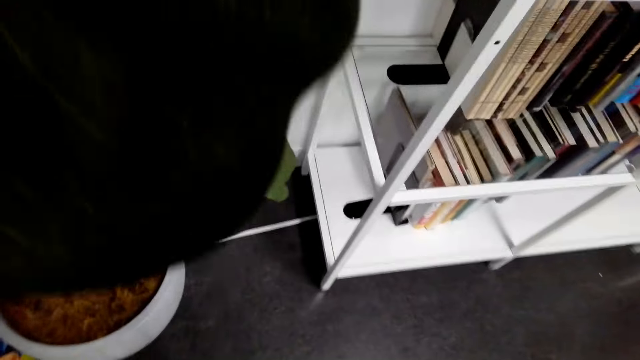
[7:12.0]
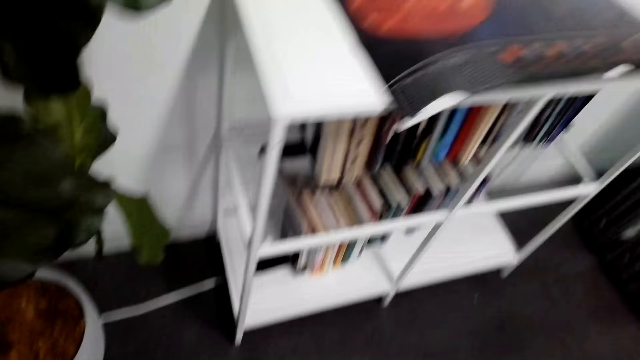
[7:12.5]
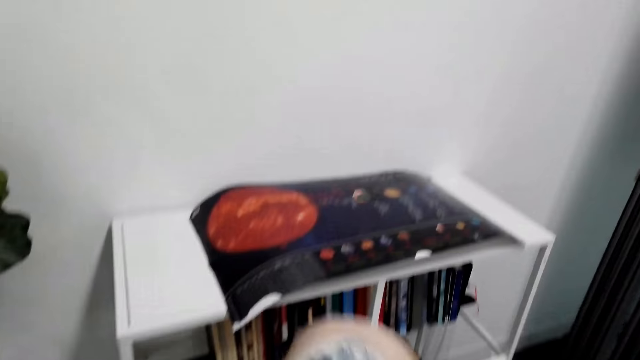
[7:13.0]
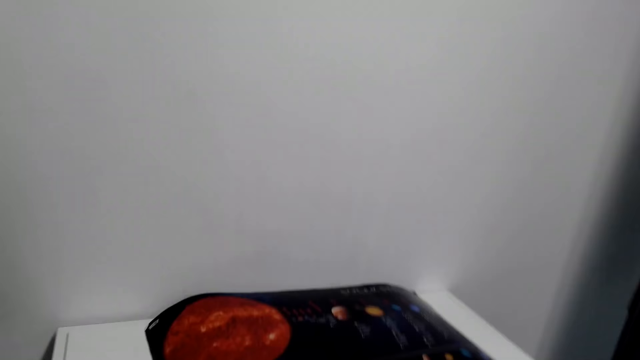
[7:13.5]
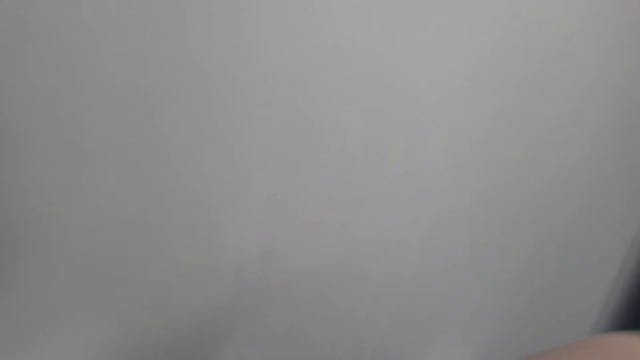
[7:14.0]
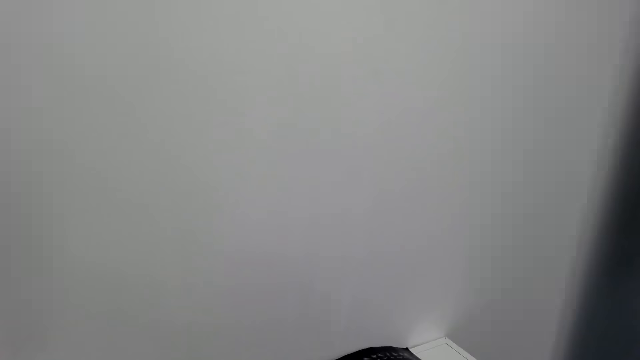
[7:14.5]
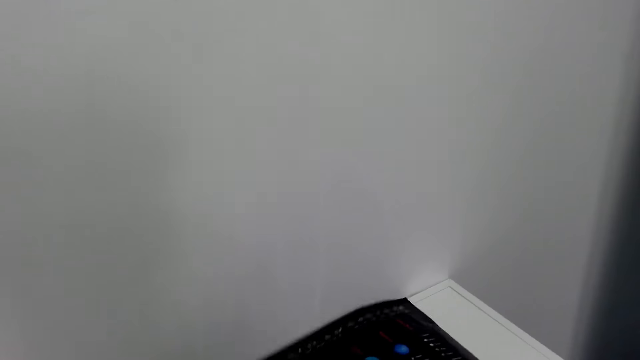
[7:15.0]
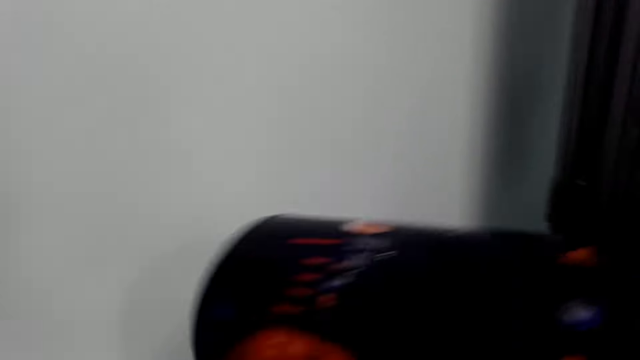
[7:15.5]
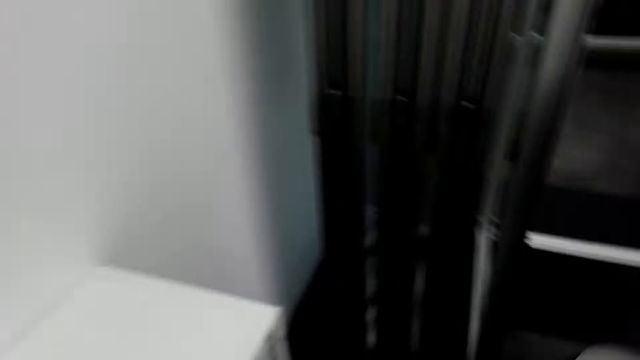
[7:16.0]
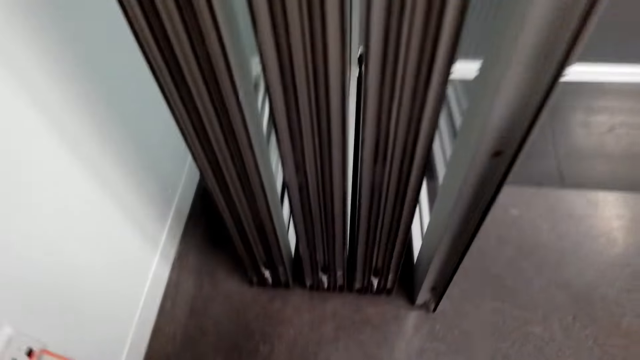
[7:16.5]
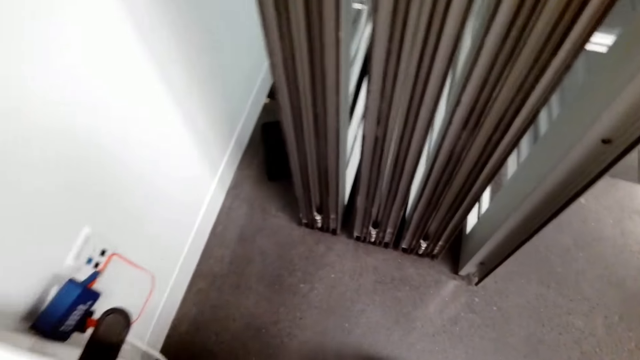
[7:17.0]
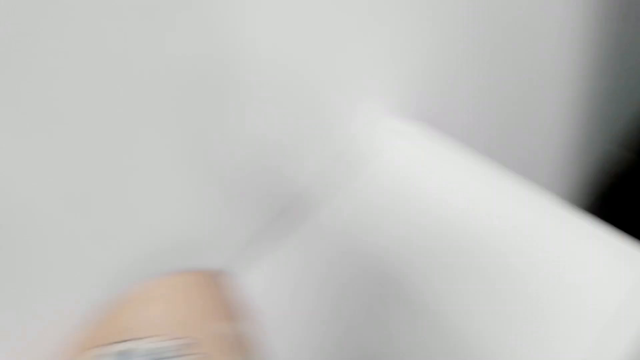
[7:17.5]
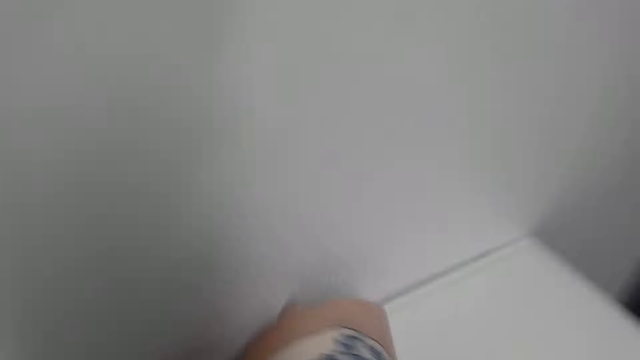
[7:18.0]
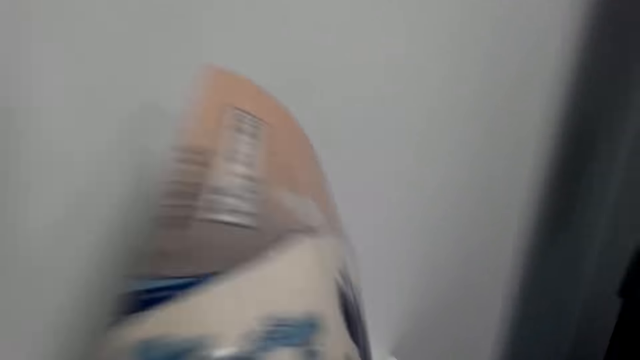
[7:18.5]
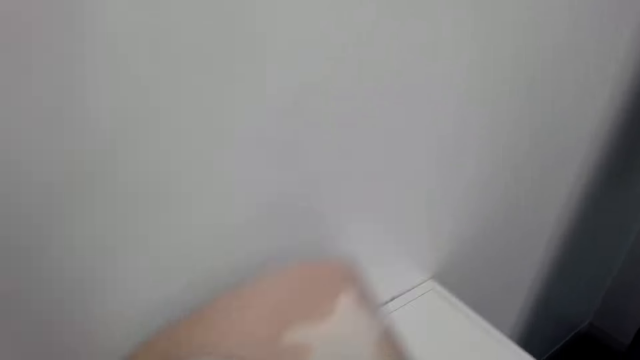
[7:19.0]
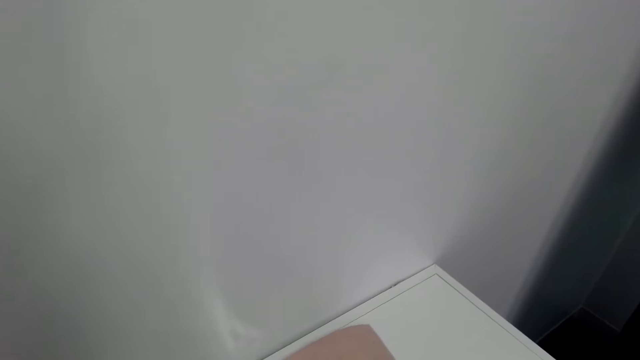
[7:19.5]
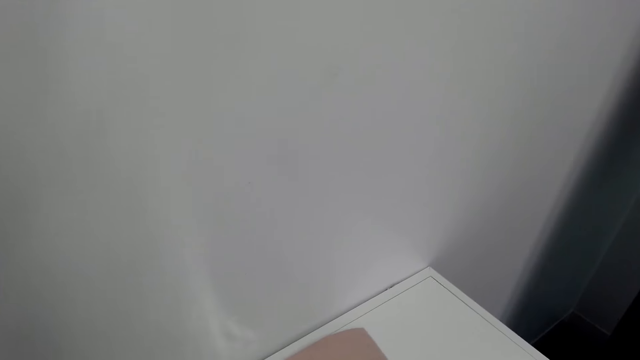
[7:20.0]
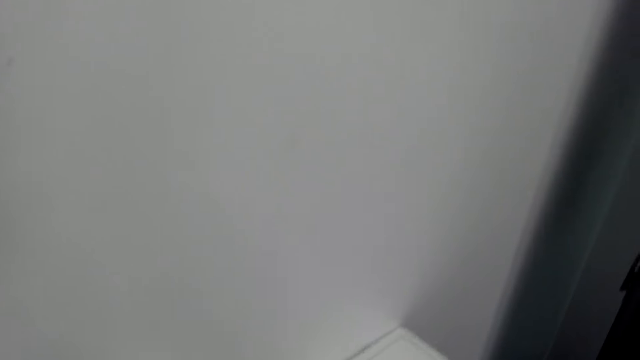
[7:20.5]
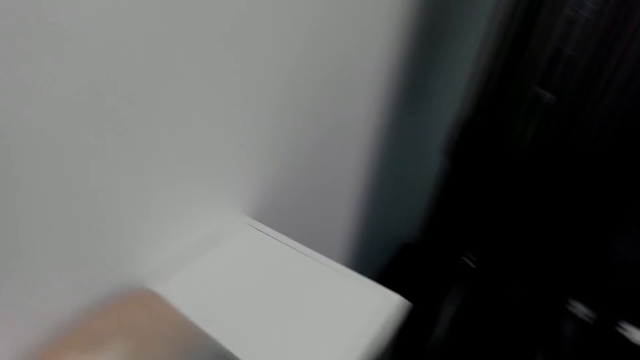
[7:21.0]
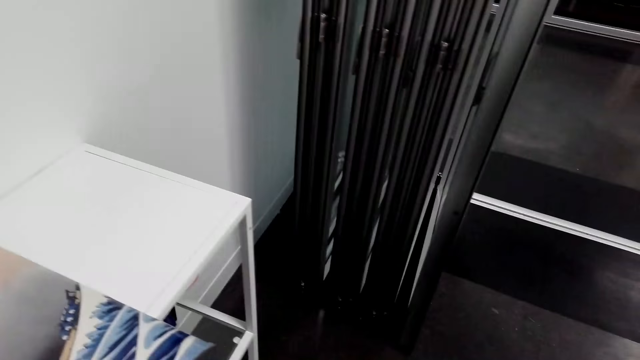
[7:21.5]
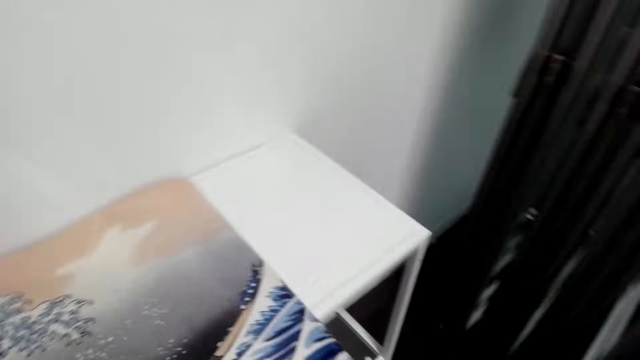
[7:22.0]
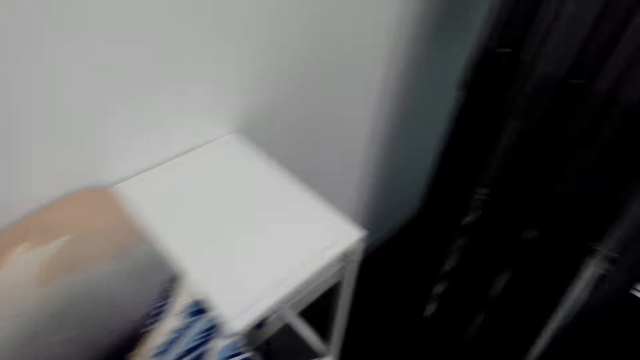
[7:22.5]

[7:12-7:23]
The camera wearer picks up the poster. They unfold the art paper. They place another poster on the book shelves.

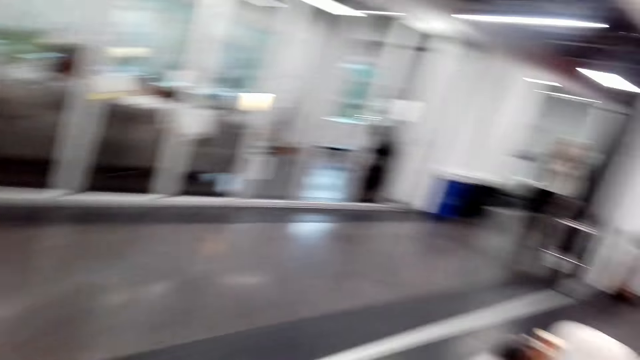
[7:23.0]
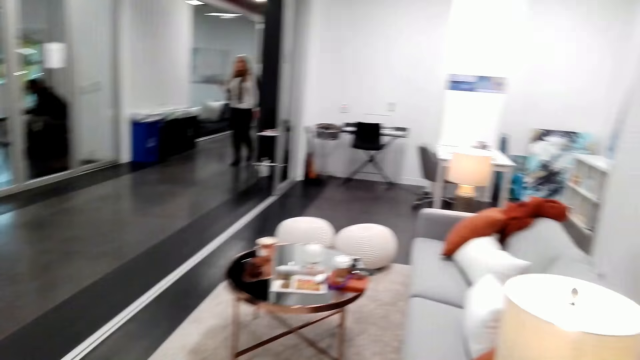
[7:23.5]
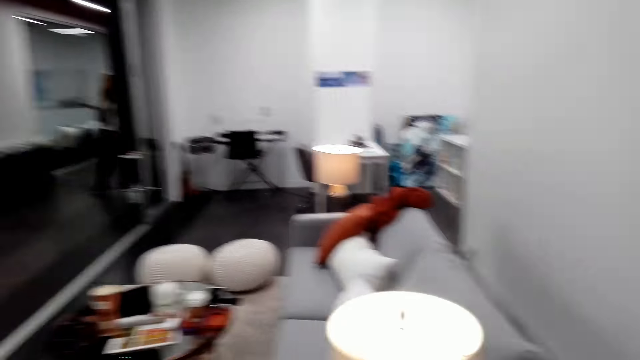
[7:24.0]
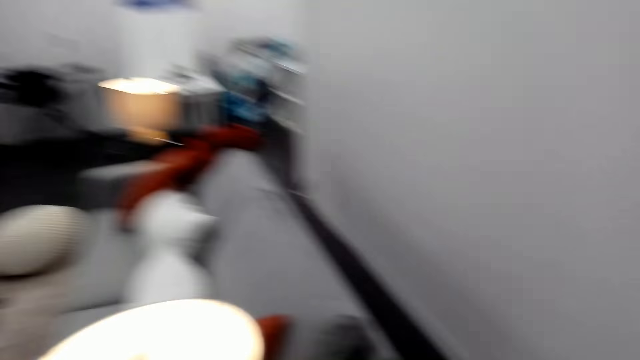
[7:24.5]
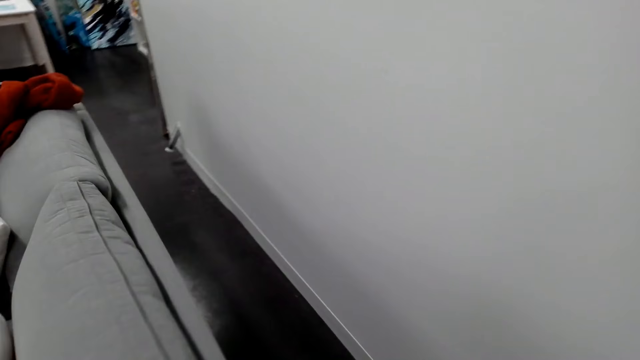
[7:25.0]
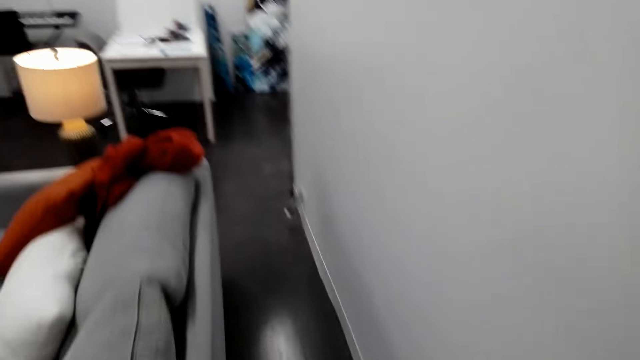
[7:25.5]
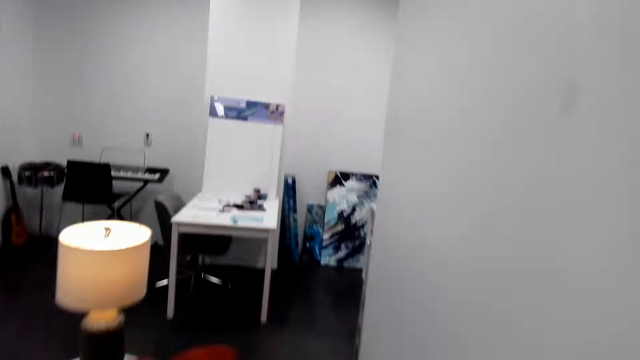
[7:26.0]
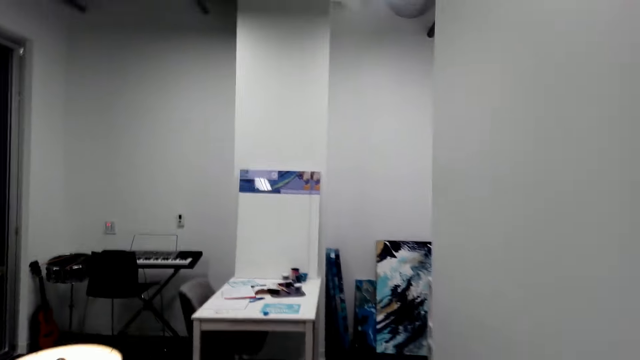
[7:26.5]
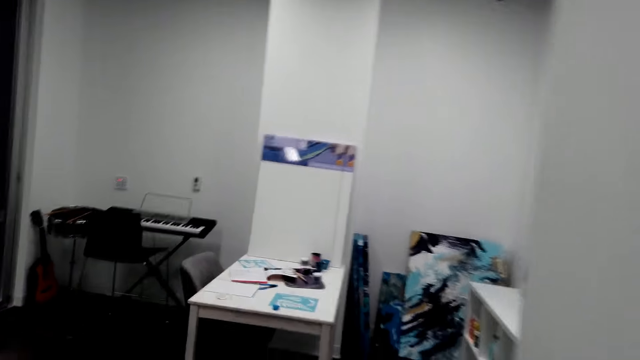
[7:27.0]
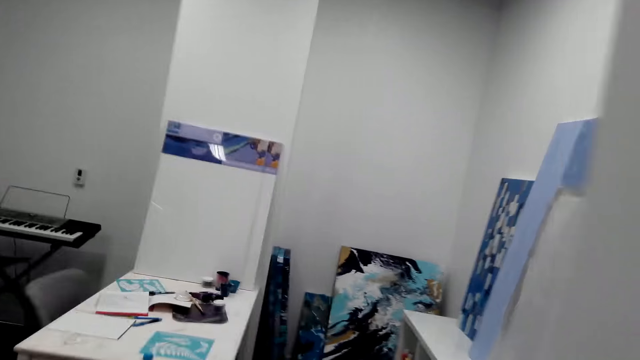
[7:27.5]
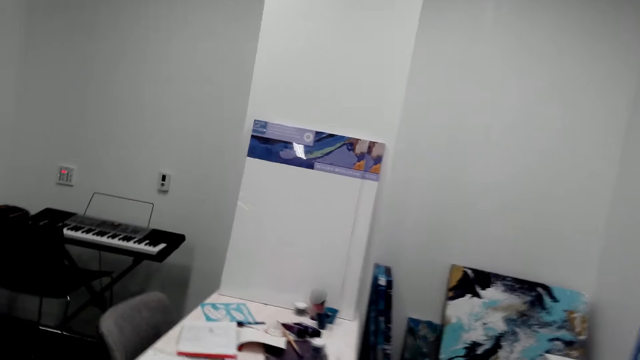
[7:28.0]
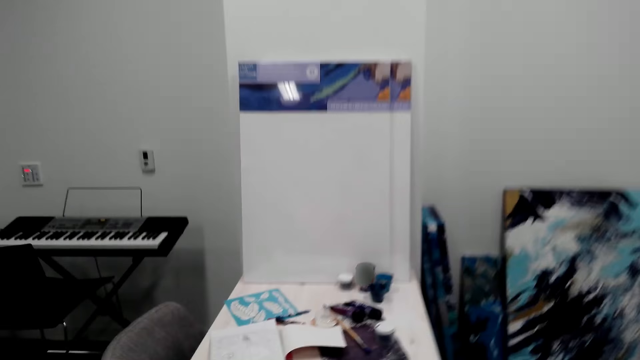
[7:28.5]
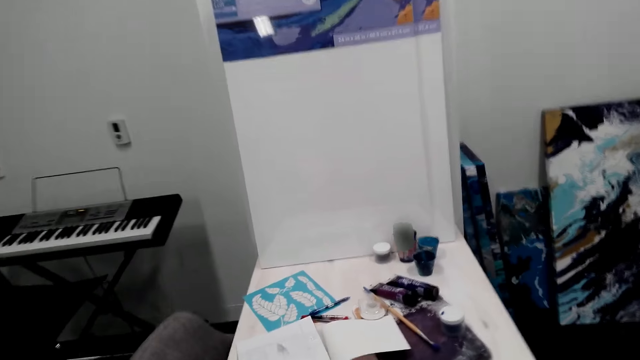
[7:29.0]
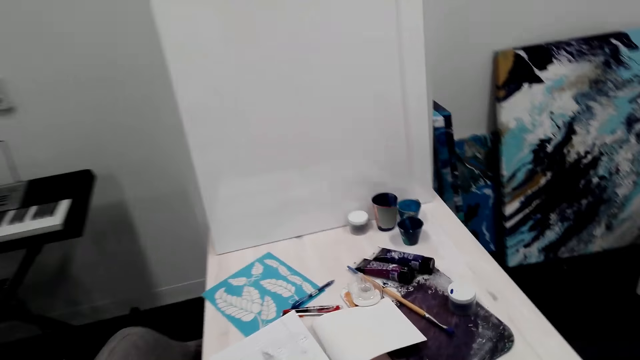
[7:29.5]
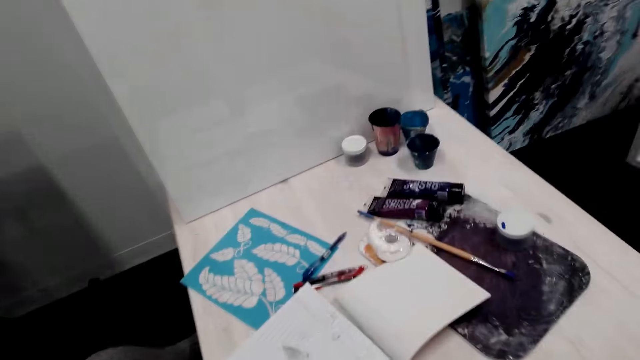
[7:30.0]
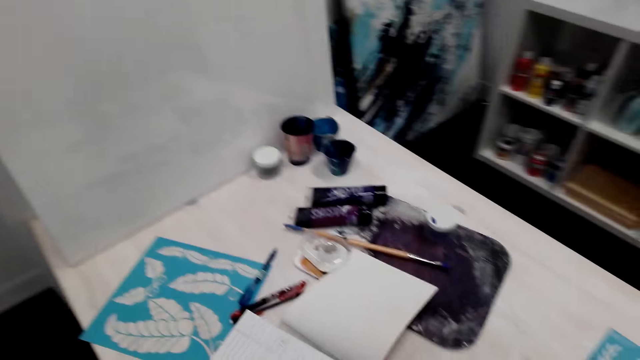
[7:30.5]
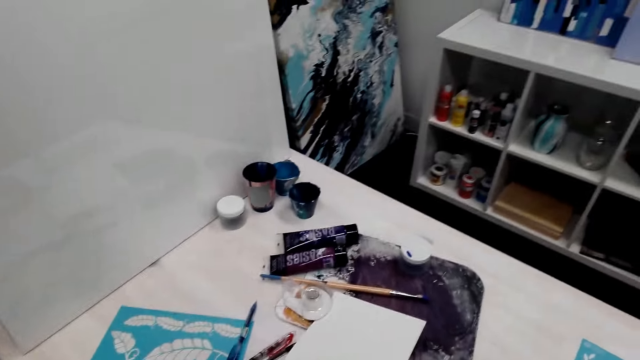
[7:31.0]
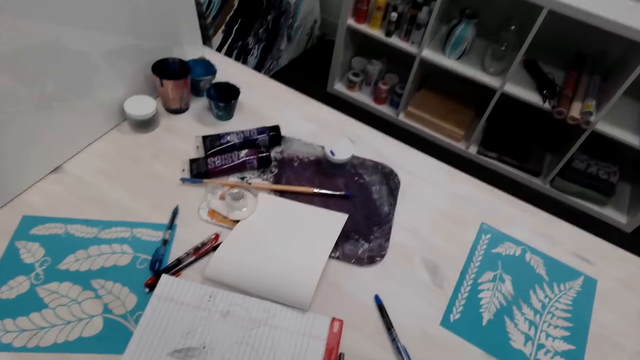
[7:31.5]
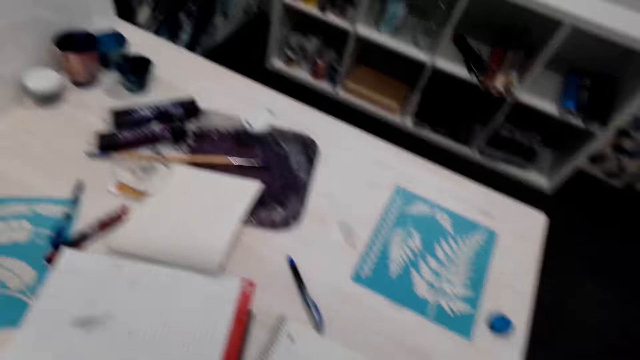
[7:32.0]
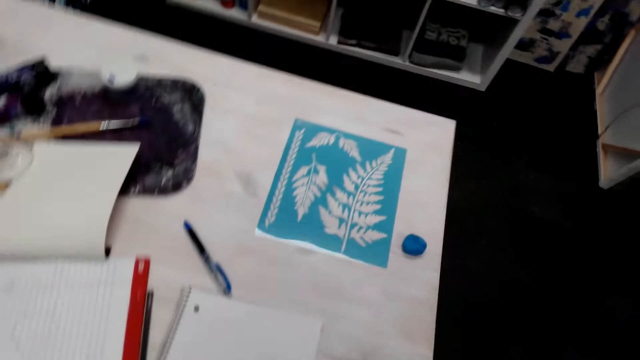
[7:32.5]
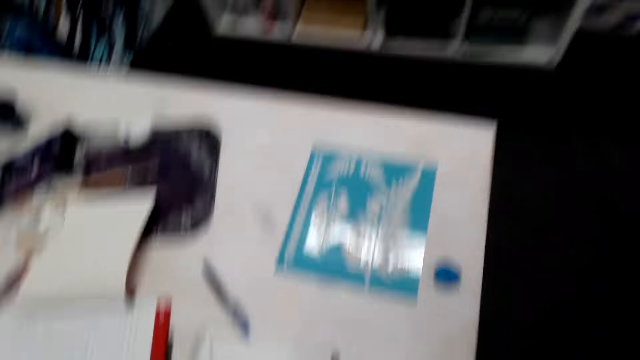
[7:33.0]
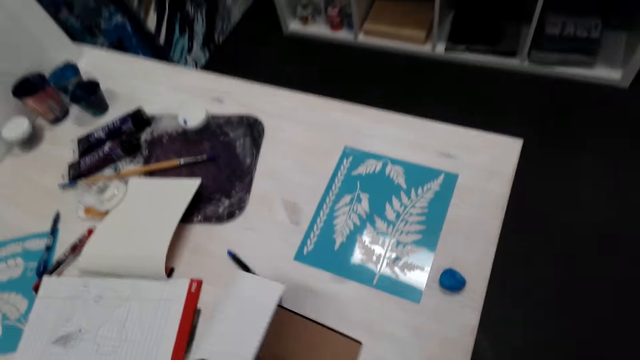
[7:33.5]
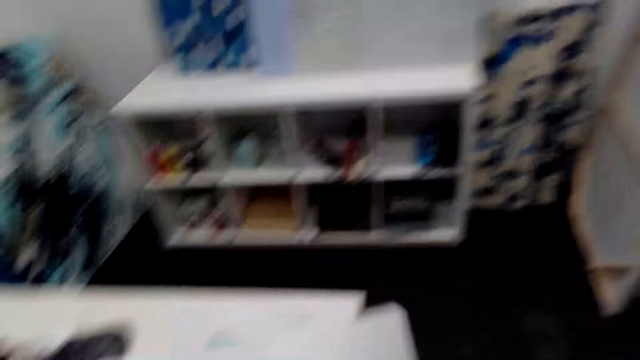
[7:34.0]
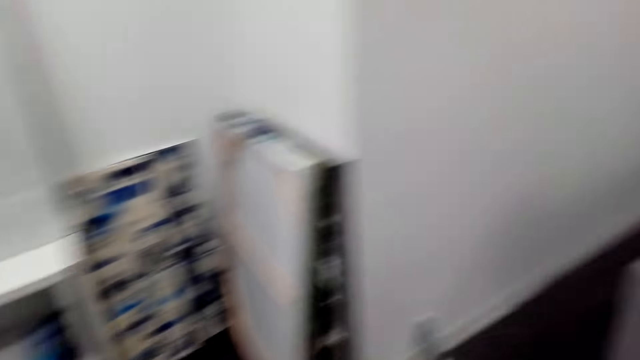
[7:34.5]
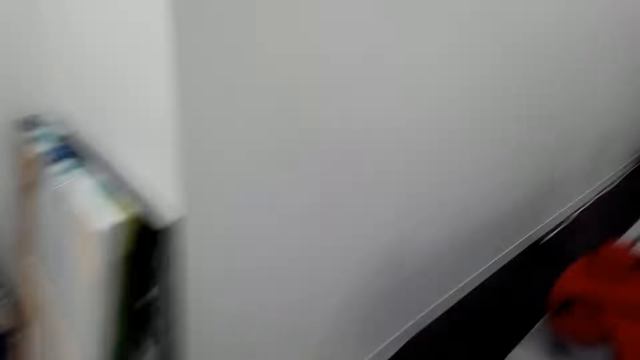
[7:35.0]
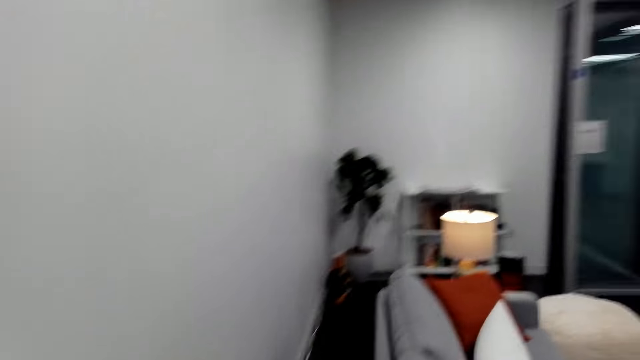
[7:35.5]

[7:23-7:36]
The camera wearer walks towards the white table. They pick up a pen, place the pen on the table and pick up a notebook.
